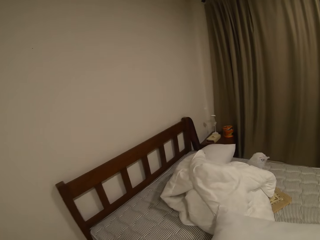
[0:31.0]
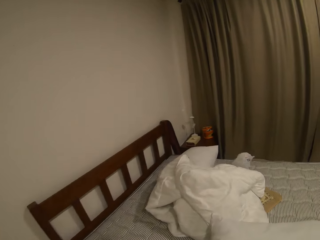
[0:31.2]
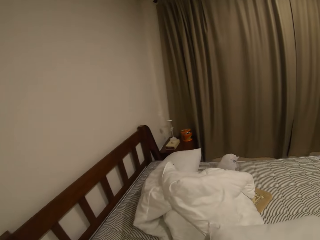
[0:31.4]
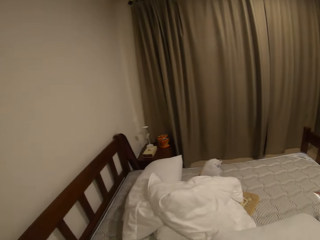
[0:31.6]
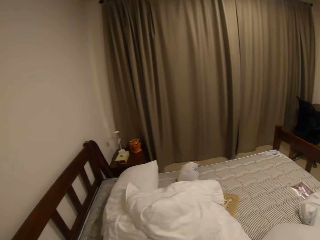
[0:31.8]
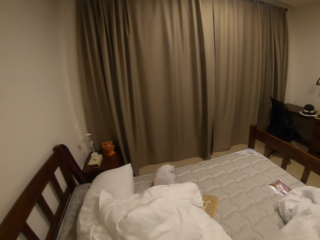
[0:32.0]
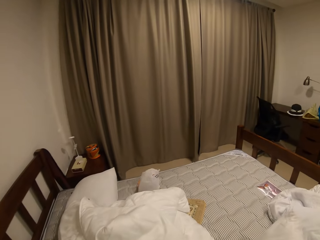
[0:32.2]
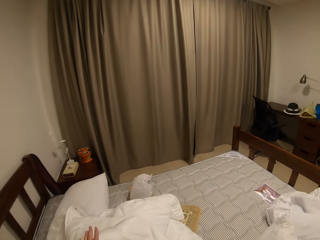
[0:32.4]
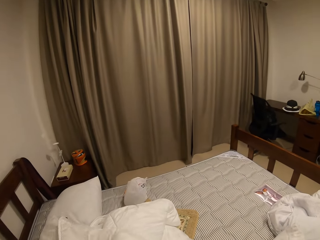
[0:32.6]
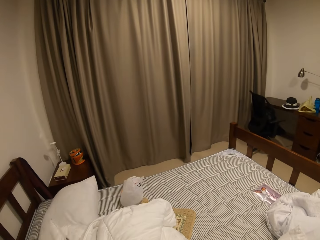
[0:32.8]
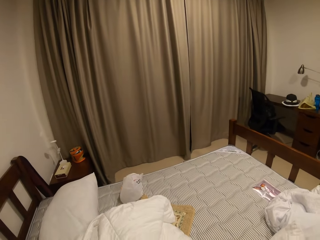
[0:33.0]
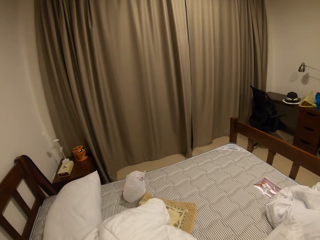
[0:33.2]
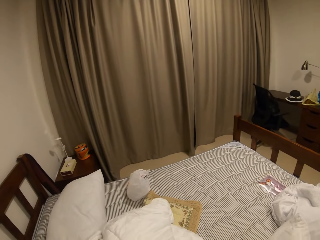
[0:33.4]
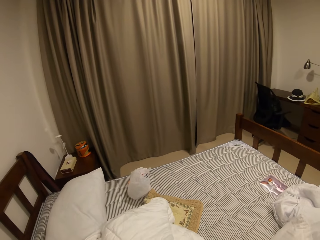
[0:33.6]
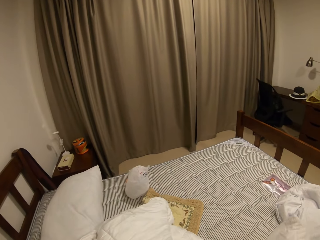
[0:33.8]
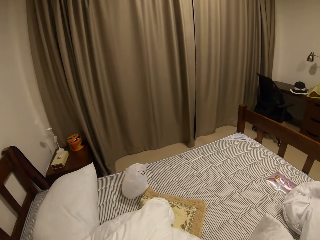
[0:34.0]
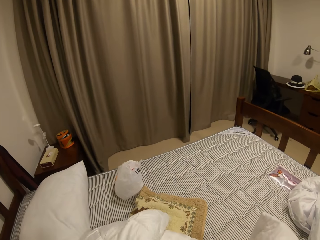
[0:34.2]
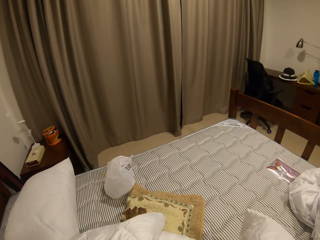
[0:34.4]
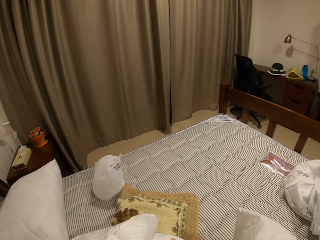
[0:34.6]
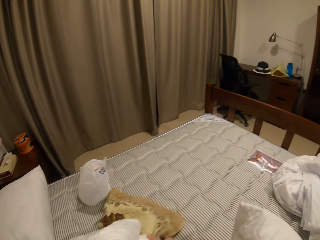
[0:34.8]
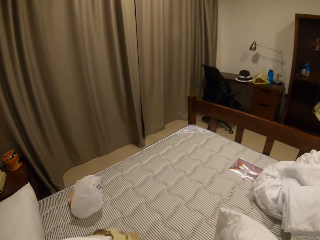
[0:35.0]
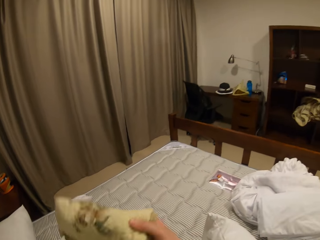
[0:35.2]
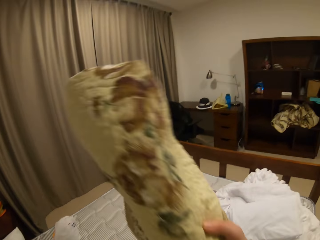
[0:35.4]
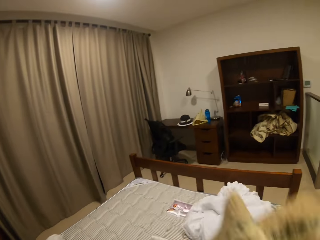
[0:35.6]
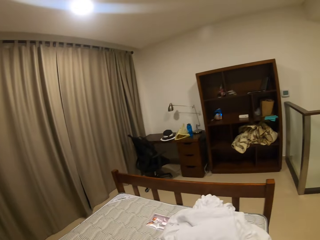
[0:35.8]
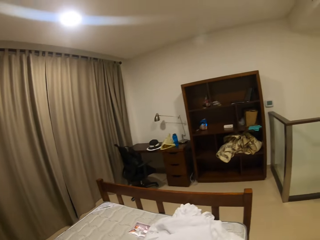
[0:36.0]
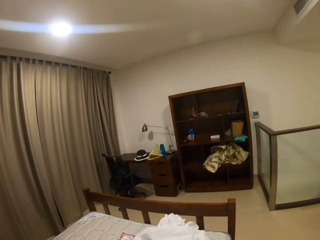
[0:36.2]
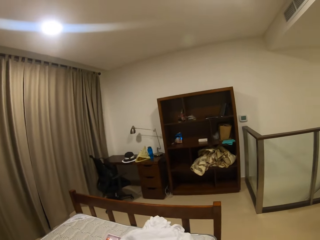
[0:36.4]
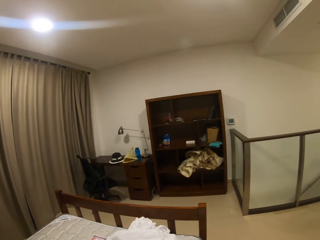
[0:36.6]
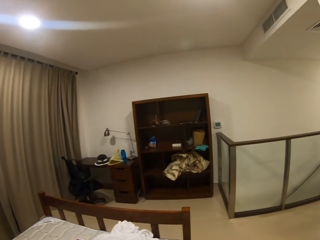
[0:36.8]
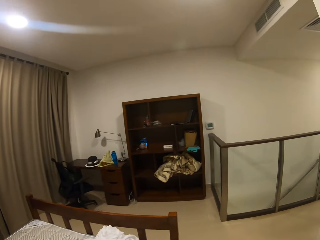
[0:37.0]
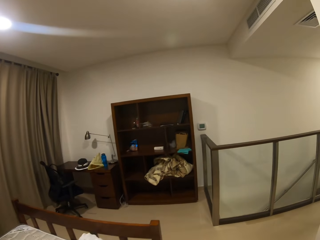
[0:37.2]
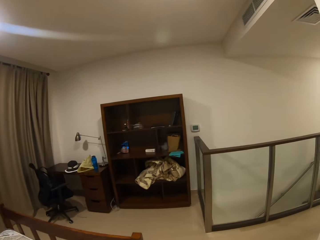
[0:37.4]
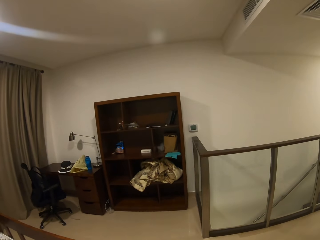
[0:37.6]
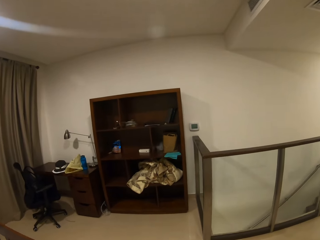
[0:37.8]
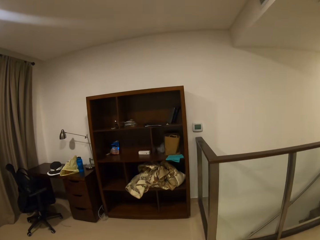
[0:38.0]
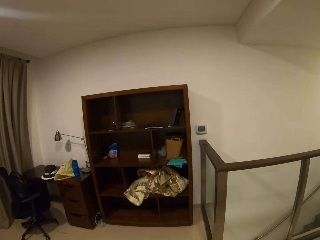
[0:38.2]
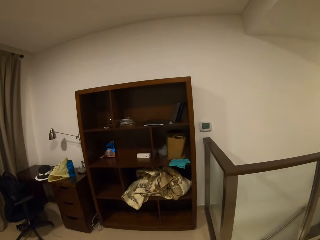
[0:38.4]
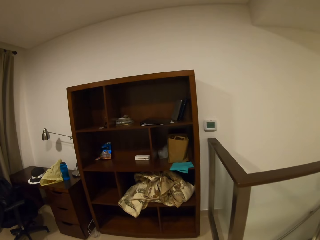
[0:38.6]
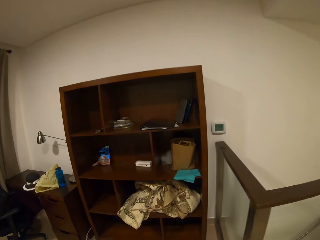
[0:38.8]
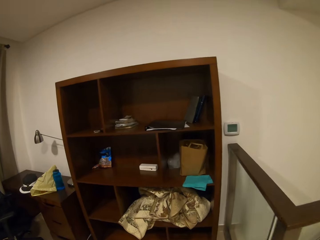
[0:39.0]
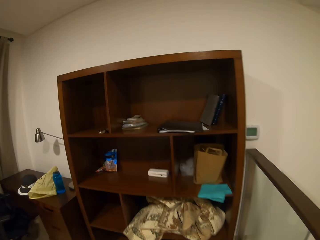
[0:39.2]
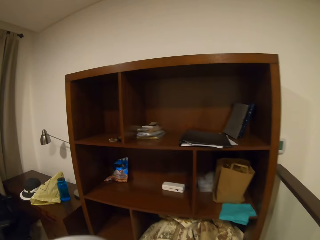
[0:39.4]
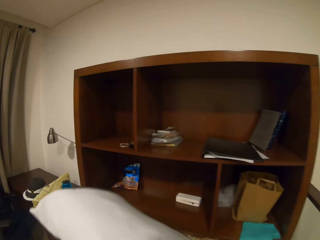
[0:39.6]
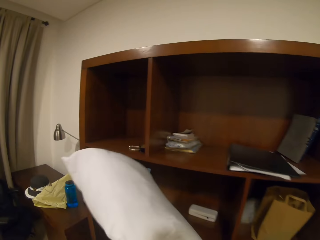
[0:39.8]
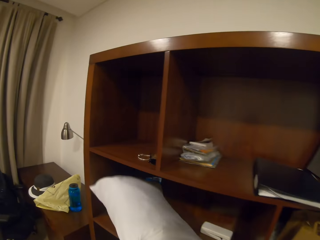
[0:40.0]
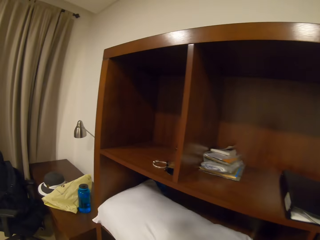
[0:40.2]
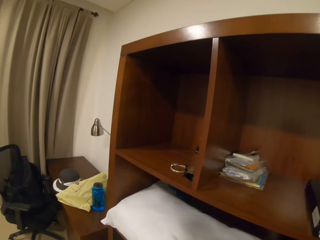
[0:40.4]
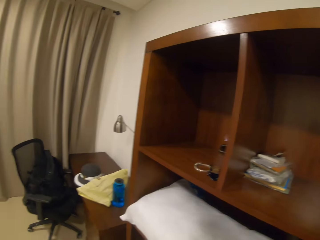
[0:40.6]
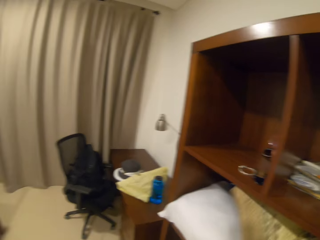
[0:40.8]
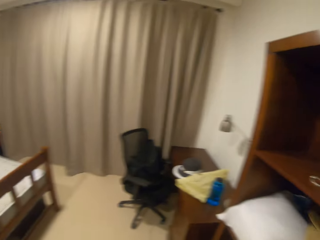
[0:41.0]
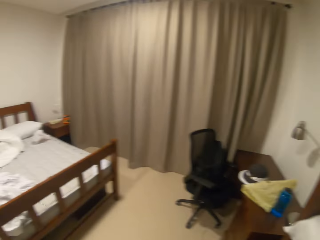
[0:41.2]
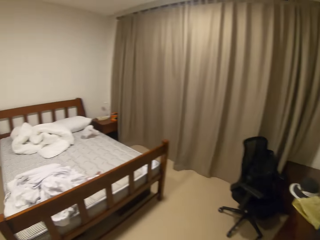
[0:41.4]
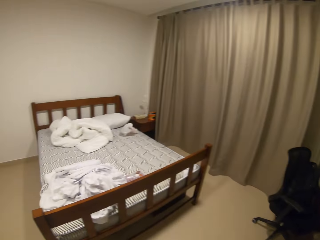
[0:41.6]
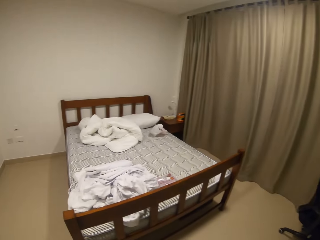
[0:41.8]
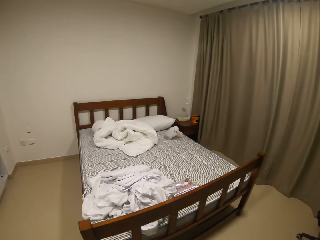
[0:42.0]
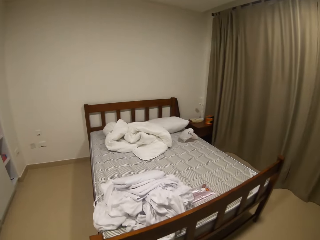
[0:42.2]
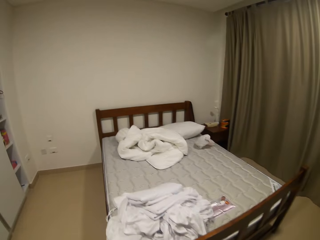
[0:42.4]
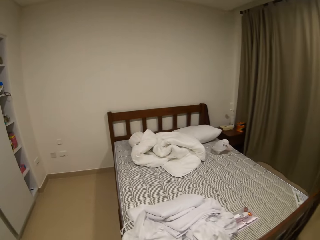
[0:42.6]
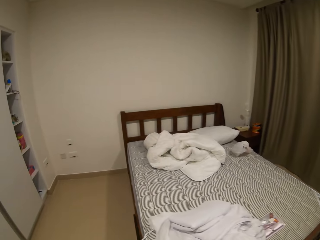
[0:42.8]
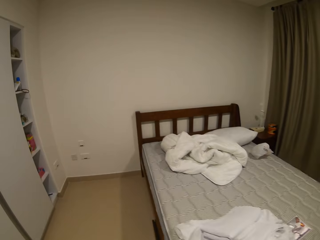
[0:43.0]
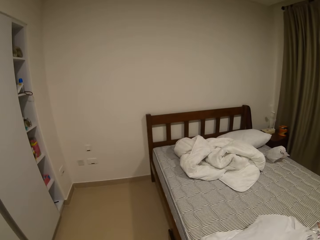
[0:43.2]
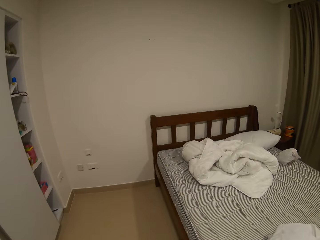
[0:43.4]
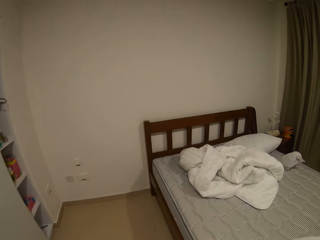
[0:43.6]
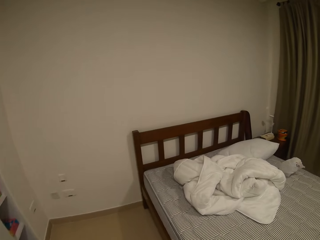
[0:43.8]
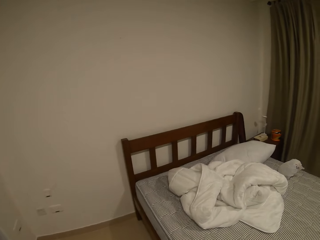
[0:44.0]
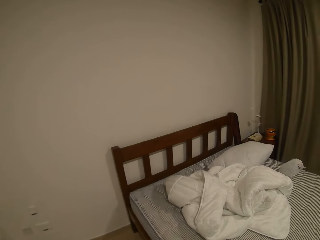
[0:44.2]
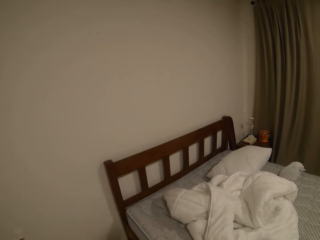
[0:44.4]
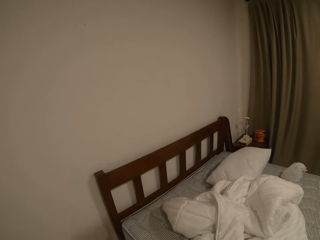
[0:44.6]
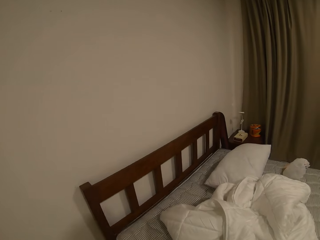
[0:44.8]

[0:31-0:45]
The camera wearer takes the beddings. They pick up a duvet. They pick up a pillow. They pick up a mat. They walk towards the shelf. They put the pillow inside the shelf. They walk towards the bed.

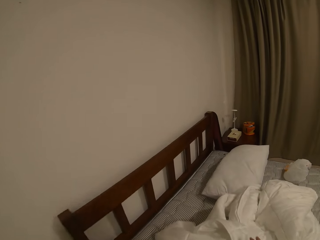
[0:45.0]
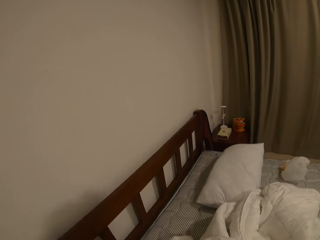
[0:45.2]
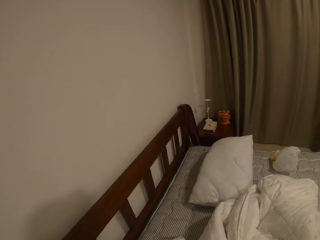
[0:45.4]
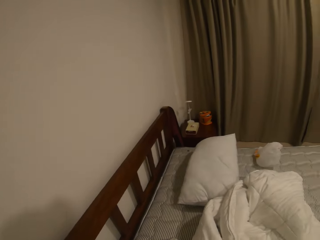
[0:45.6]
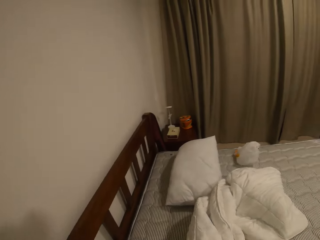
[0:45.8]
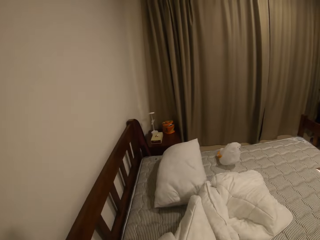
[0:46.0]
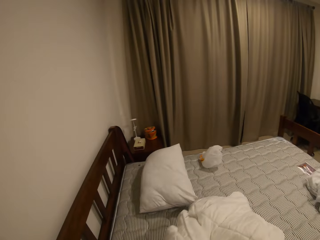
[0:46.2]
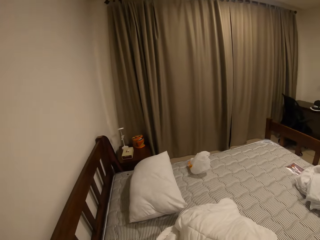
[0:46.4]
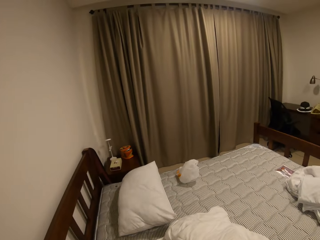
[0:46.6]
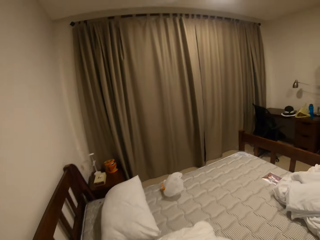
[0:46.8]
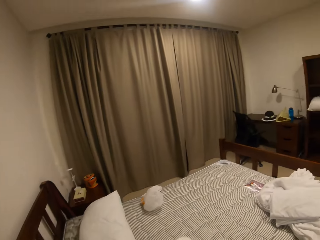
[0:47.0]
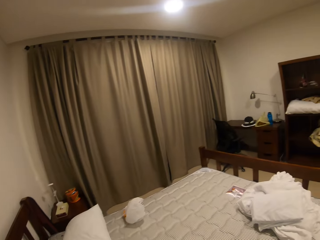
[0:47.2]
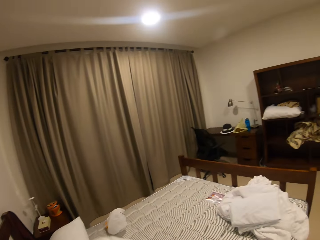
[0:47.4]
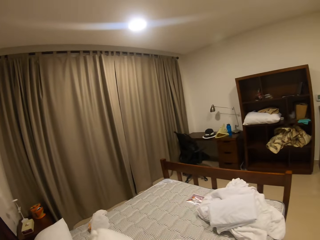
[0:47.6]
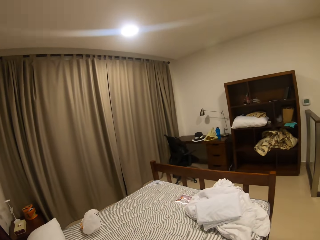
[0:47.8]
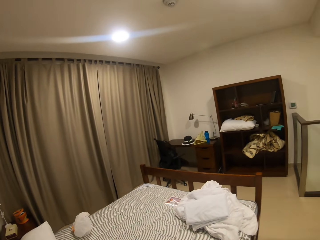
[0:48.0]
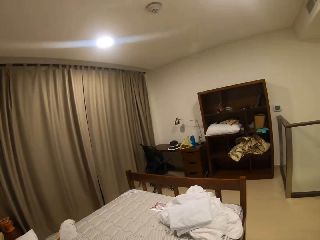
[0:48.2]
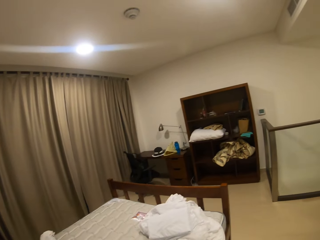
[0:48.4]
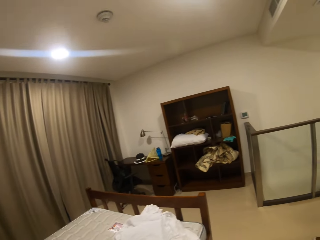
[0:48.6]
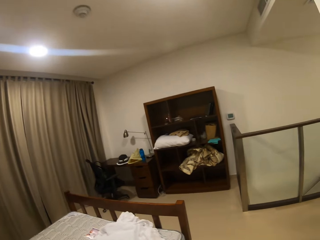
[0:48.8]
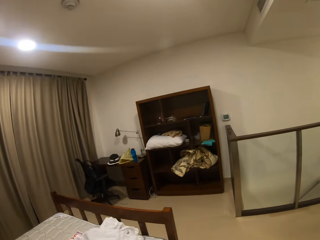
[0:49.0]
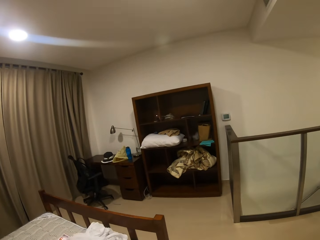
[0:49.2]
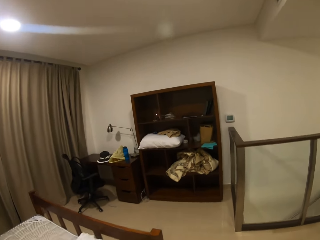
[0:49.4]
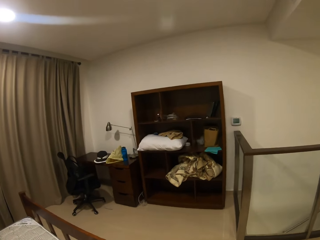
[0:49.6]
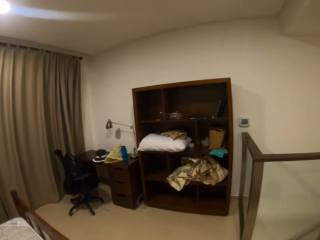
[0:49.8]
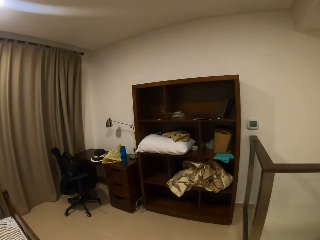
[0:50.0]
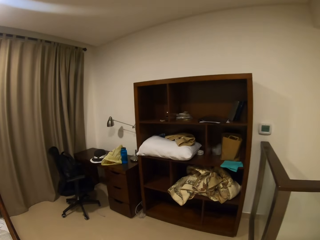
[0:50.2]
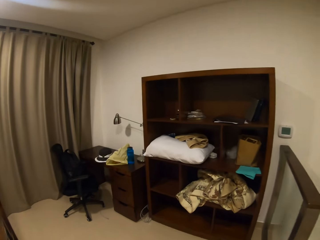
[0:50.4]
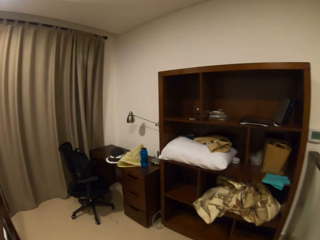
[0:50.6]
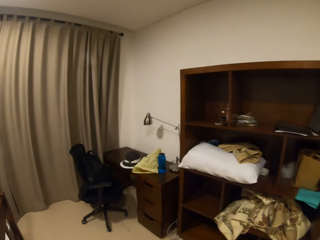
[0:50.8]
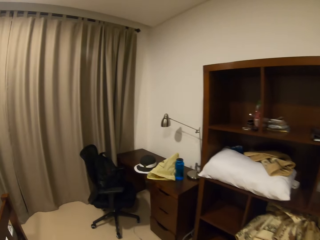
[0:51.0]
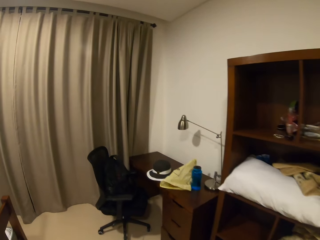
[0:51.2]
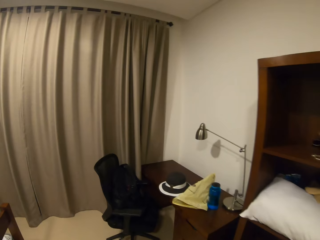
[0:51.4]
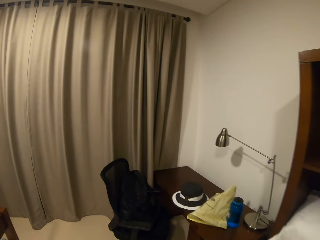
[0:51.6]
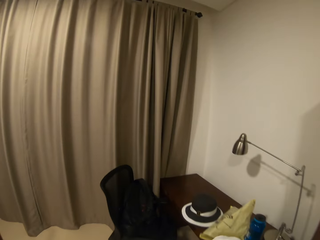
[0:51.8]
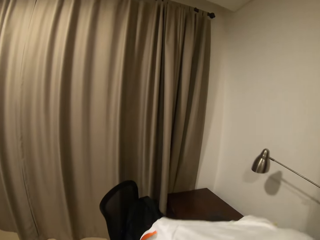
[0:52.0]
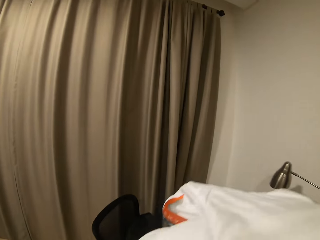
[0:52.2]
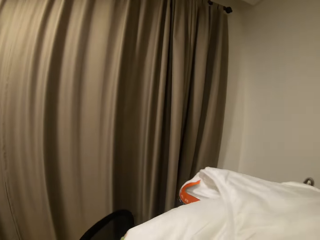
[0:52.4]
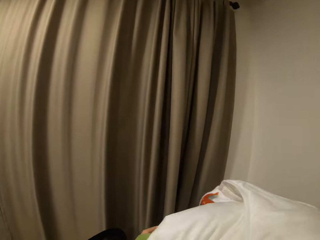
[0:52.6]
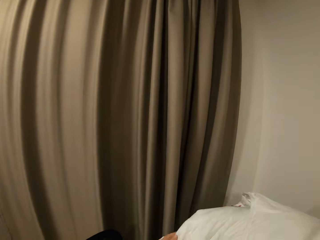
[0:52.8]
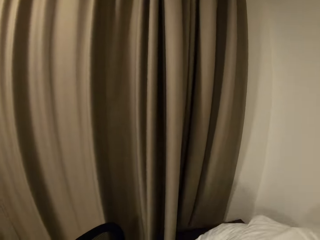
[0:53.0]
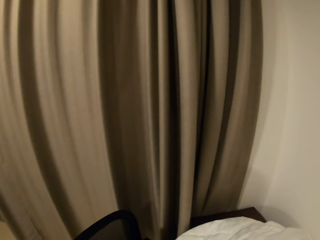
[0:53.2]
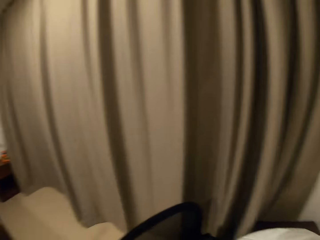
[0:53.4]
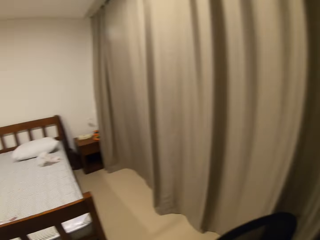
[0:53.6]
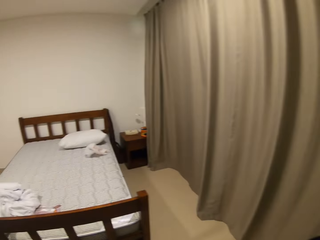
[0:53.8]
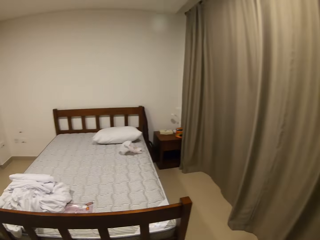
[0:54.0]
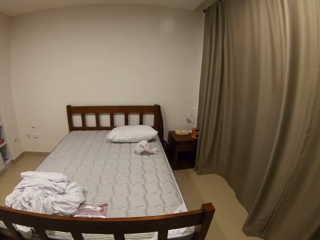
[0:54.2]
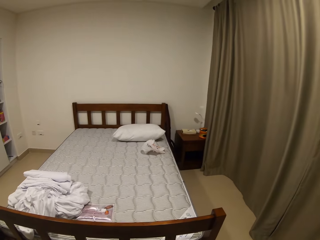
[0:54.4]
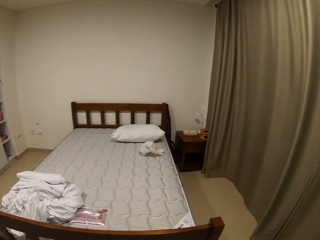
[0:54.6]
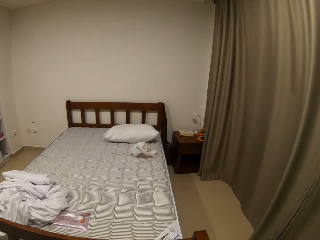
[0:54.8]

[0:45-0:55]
The camera wearer takes the duvet. They walk towards the shelf. They put down the duvet.
